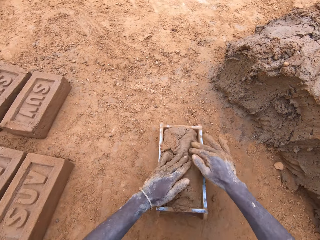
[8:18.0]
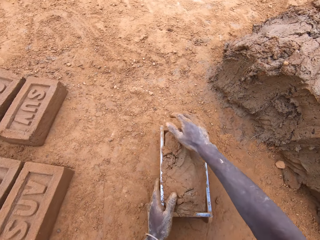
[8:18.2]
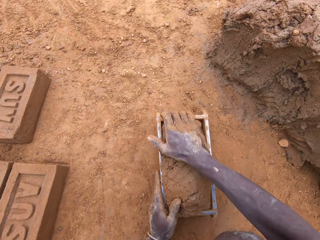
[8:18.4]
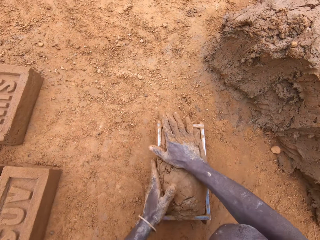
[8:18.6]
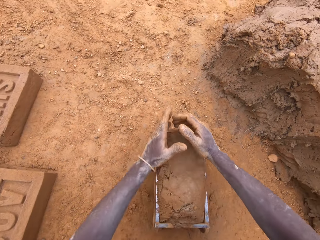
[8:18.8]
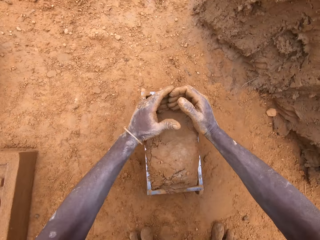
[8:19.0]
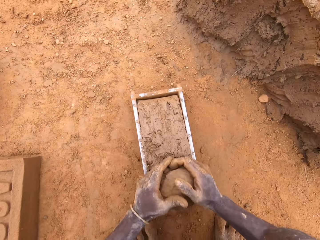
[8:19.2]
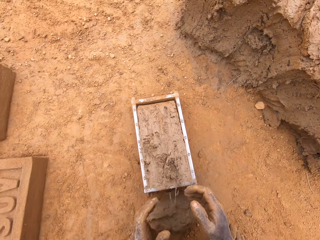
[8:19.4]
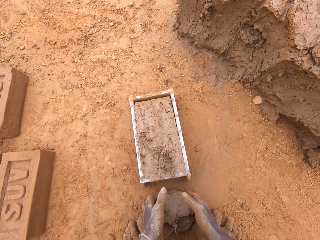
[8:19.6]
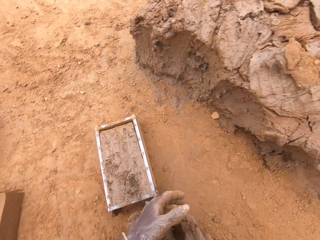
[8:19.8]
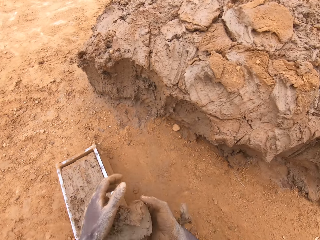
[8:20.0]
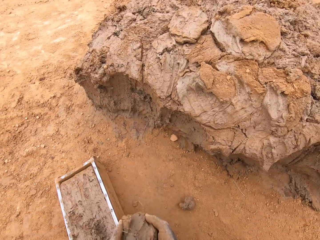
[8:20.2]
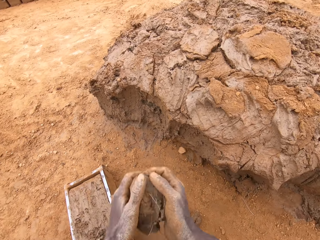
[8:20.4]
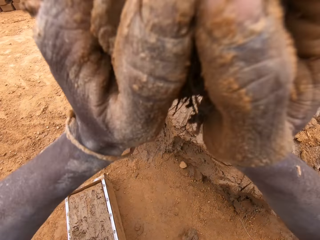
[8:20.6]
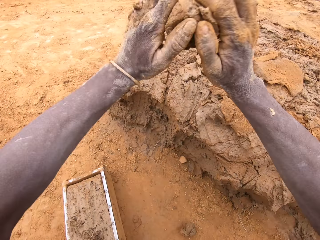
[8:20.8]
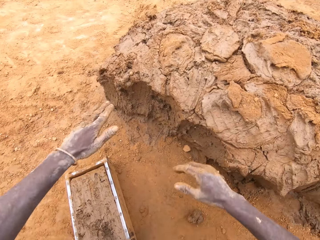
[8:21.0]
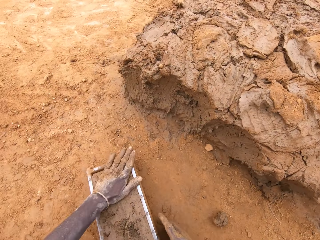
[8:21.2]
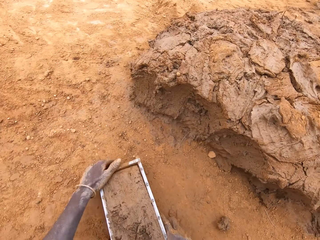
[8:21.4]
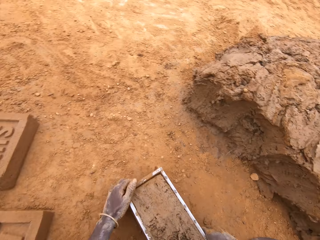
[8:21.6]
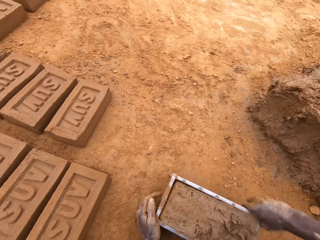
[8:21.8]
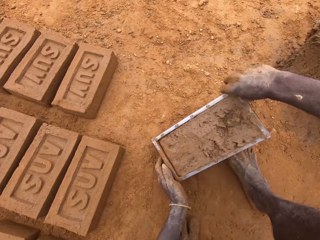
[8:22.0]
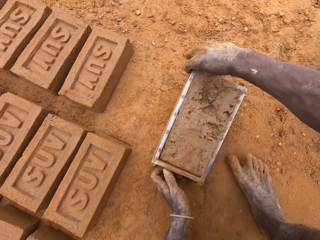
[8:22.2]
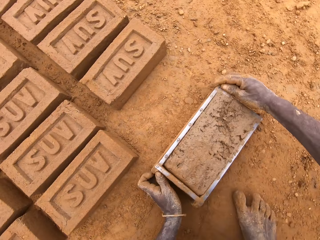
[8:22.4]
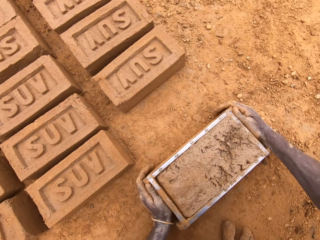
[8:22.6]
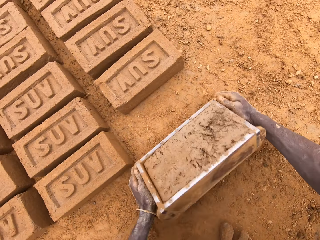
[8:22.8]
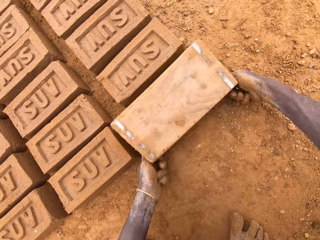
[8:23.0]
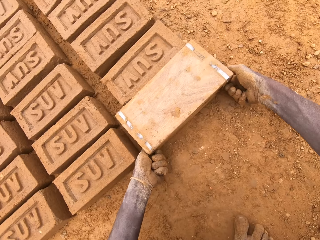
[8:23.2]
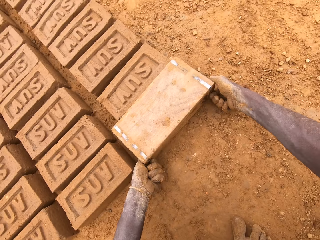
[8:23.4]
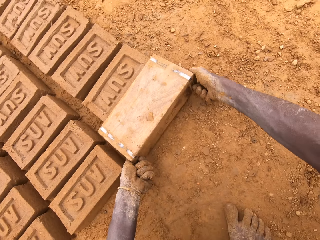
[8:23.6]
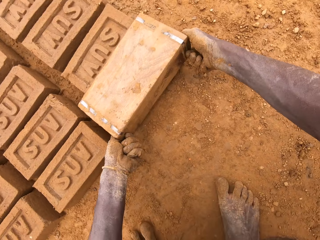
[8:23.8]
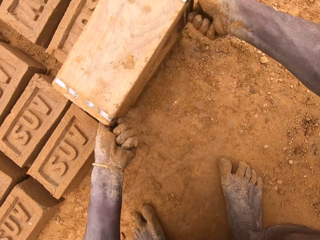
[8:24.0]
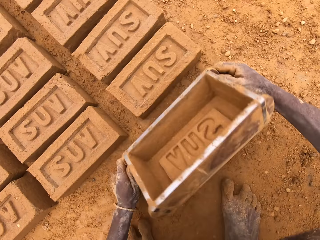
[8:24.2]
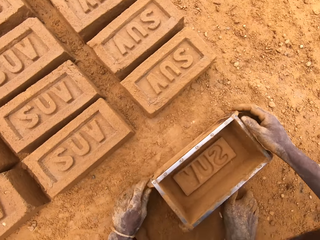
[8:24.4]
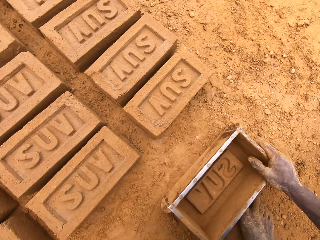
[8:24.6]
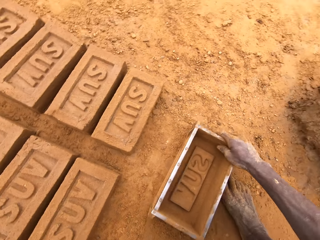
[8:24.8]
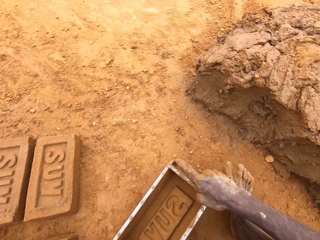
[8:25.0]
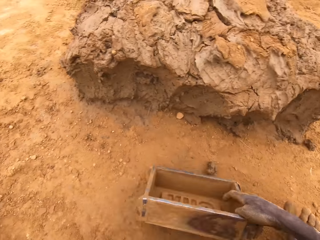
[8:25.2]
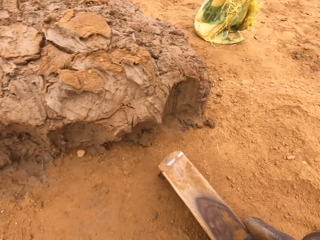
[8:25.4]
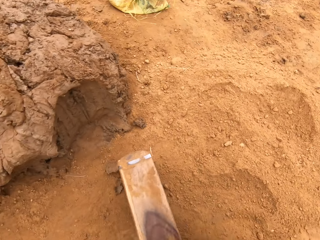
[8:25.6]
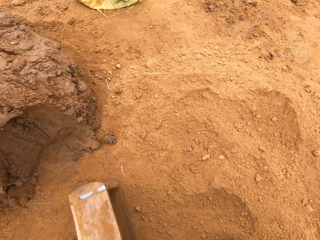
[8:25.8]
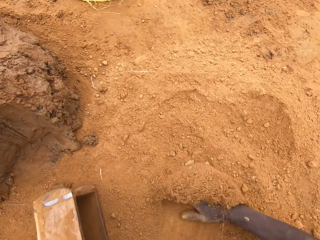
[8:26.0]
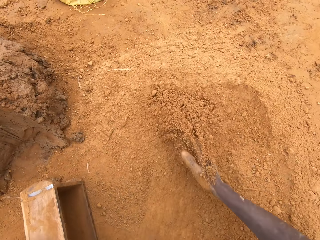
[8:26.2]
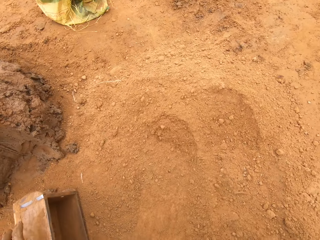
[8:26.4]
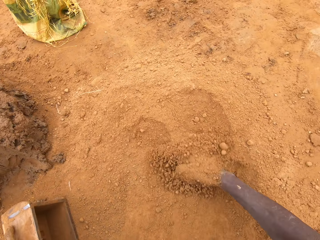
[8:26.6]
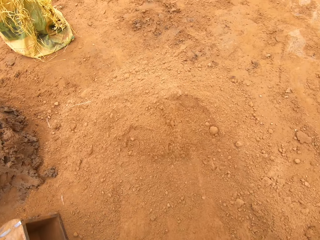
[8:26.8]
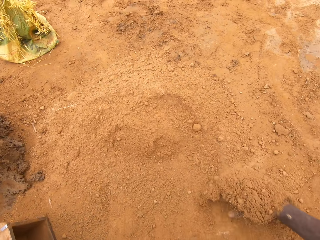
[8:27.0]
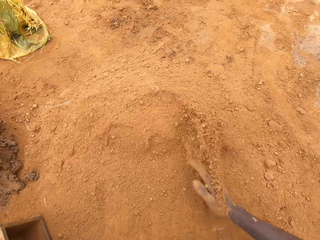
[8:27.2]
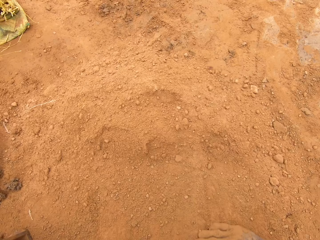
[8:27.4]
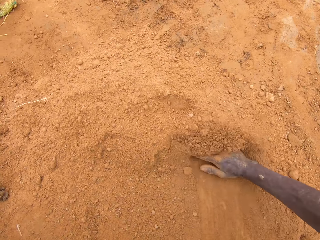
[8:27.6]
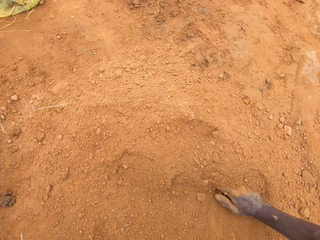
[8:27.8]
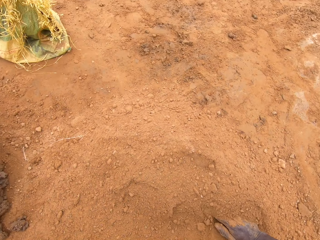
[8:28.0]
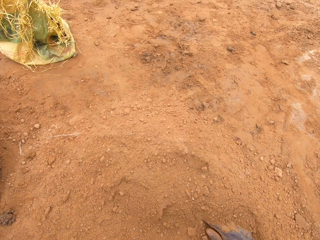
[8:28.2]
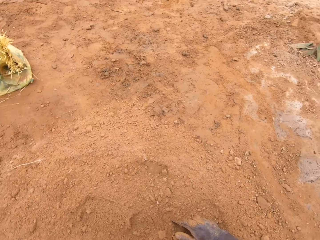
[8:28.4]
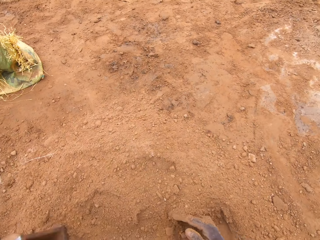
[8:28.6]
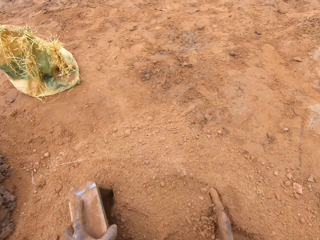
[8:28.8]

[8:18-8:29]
The camera wearer puts mud in a brick mould. They cut the mud in the brick mould. They throw the mud on a heap of mud. They put a brick on the ground from the brick mould. They move sand using the right hand.

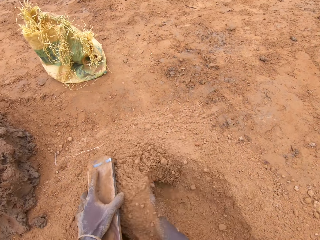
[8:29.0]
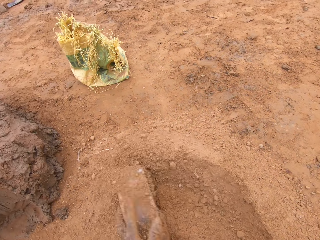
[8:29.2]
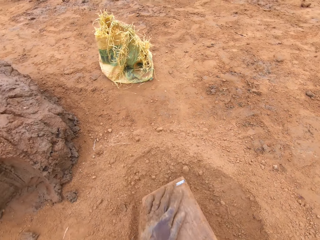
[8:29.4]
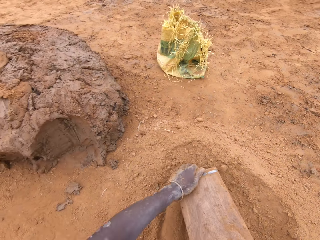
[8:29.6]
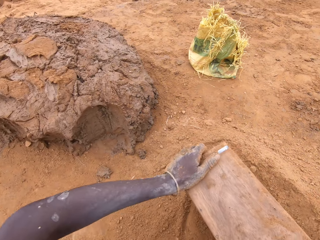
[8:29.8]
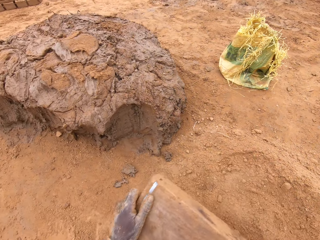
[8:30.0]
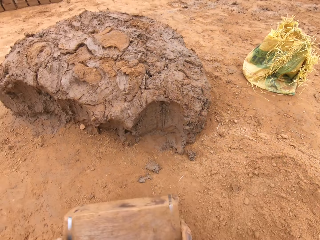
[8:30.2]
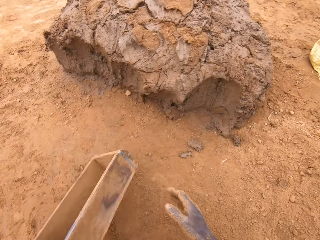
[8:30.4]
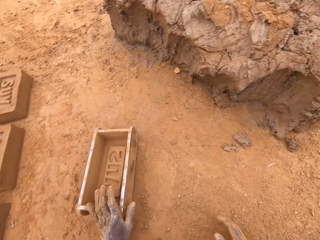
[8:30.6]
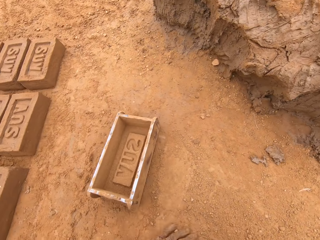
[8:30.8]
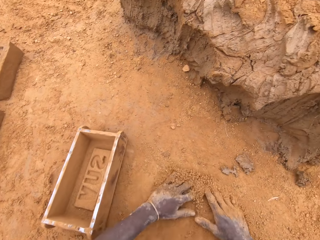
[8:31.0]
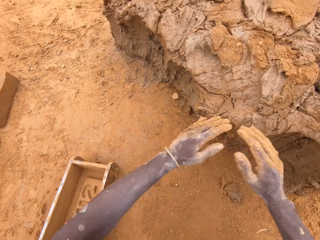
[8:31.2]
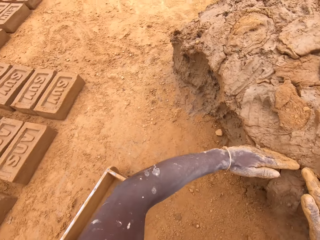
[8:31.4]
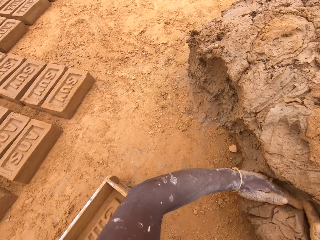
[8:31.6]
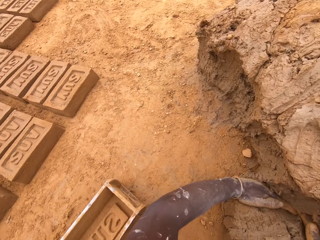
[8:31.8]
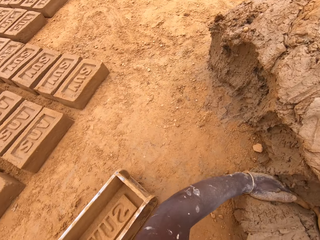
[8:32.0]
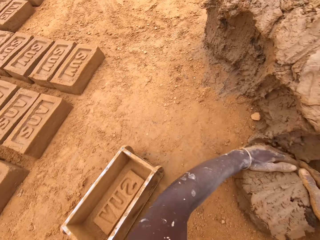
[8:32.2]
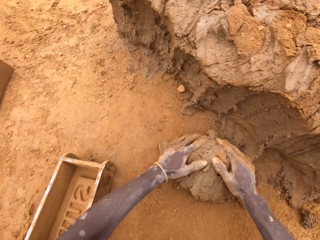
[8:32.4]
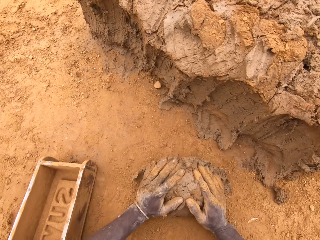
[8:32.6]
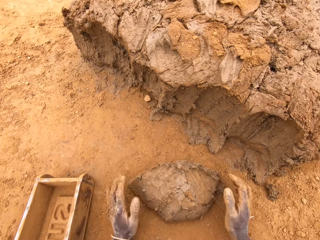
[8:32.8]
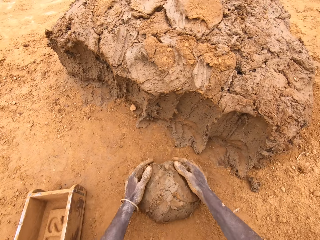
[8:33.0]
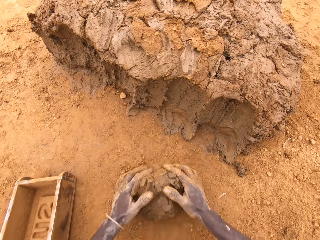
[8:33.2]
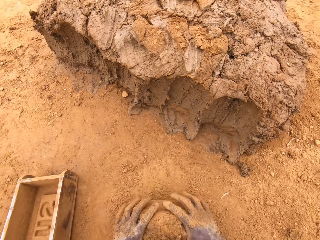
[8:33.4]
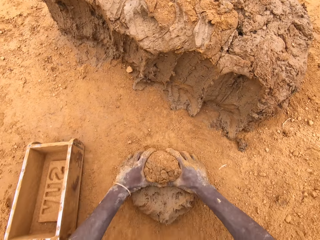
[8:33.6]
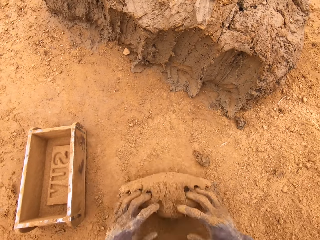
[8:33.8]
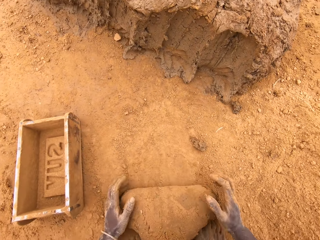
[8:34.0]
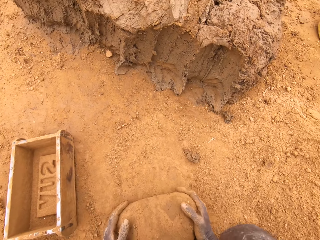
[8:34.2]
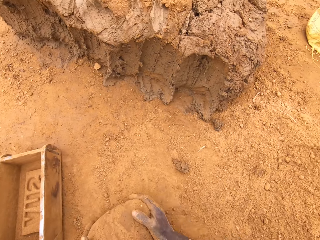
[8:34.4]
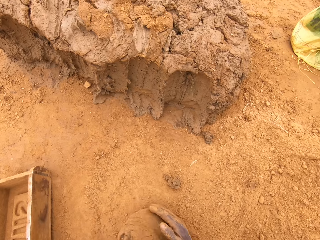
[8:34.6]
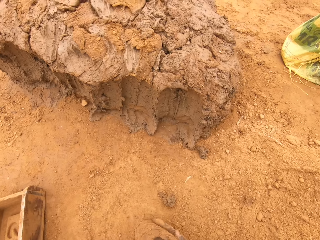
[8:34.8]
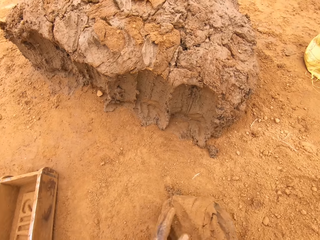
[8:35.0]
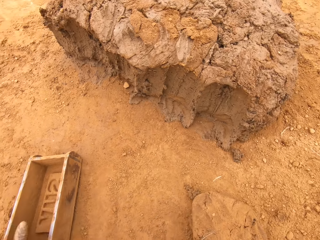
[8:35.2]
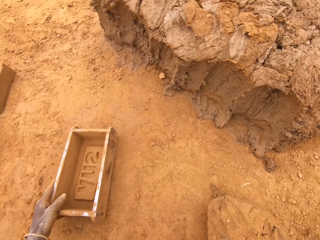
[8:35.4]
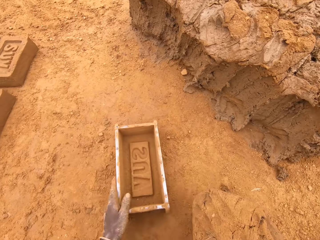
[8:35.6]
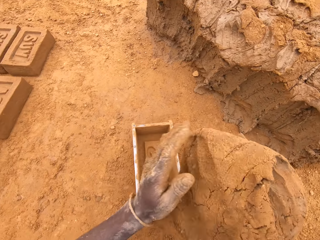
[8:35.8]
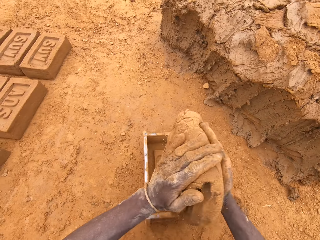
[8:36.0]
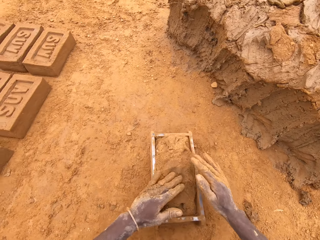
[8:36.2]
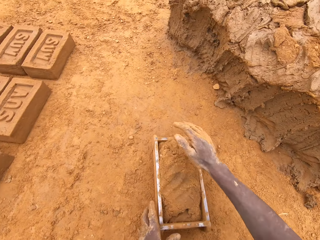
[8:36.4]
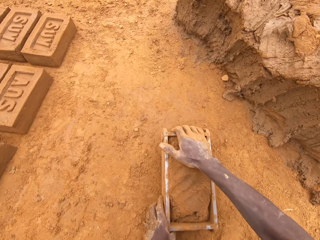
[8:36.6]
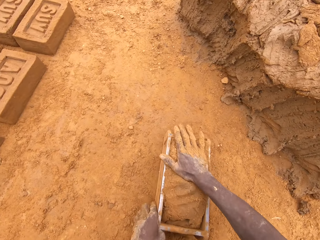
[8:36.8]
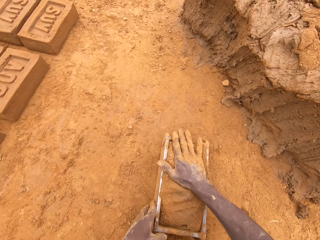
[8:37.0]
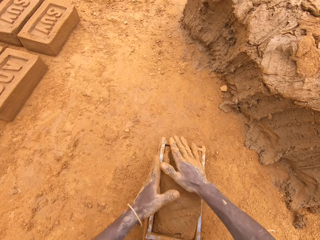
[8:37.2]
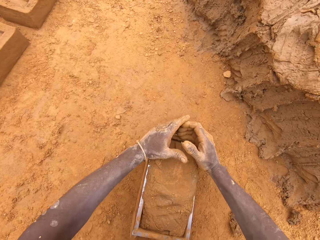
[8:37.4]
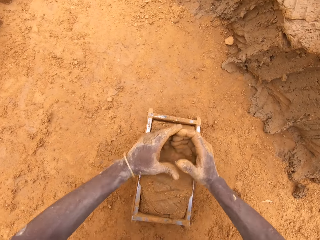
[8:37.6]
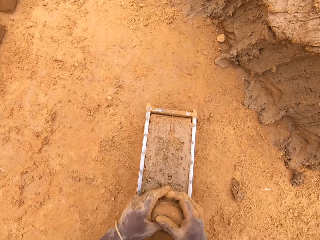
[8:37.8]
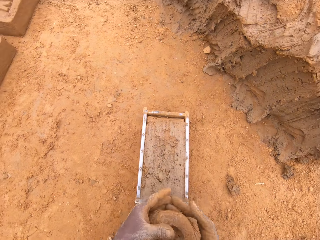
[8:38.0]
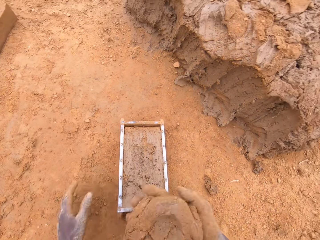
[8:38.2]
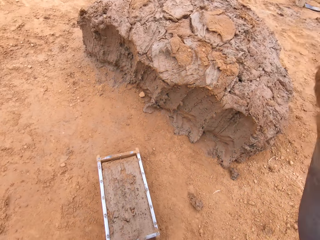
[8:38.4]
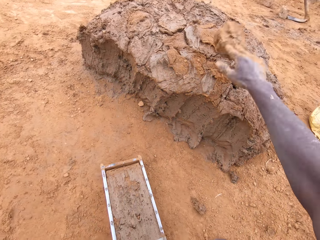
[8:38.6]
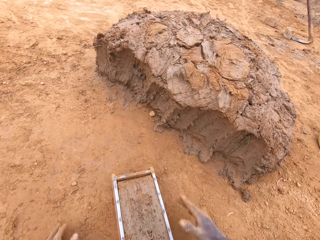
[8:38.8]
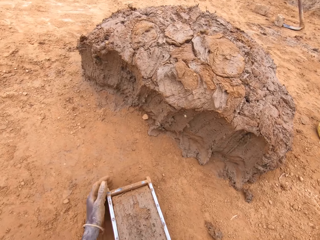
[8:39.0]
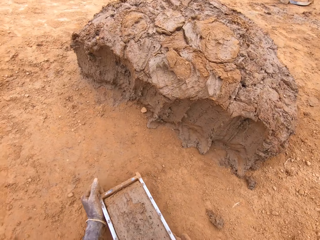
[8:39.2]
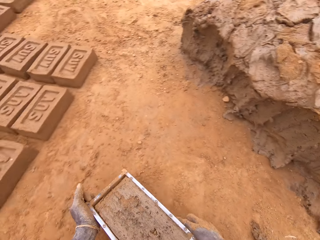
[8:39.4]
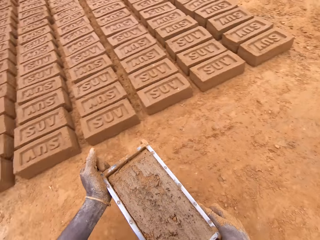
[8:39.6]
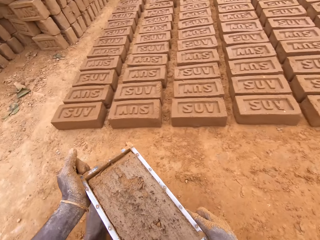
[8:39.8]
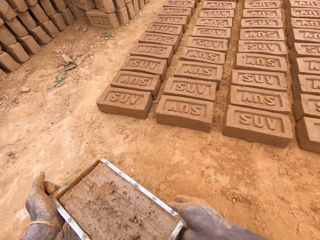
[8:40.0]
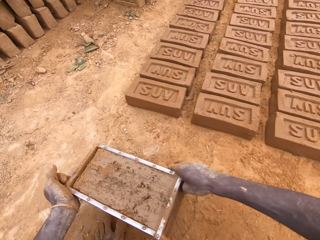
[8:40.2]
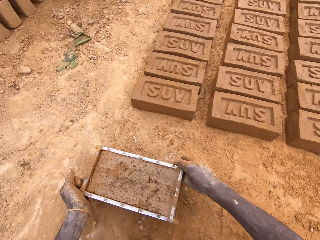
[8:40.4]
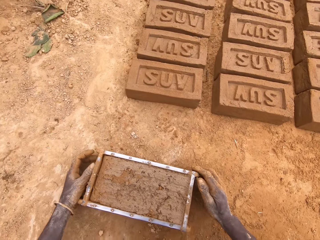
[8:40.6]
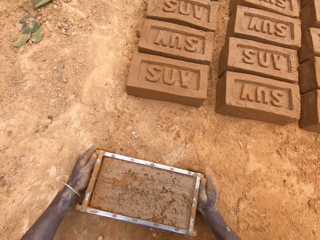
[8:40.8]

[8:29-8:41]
The camera wearer puts sand in a brick mould. They pour the sand from the brick mould. They cut mud on a heap of mud. They mould the mud on the ground. They put the mud in the brick mould. They cut the mud in the brick mould. They throw the mud on the heap of mud.
